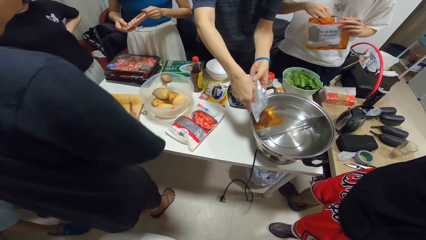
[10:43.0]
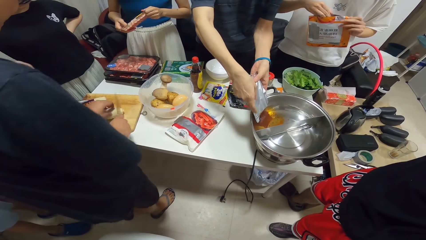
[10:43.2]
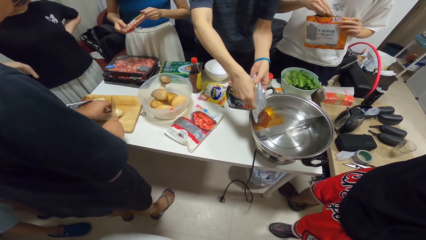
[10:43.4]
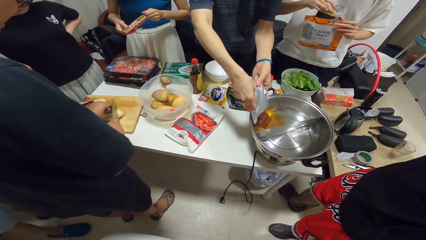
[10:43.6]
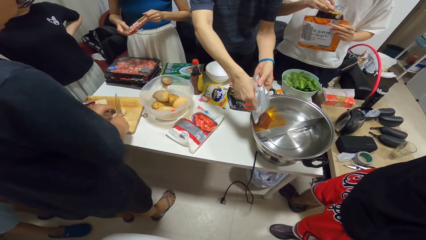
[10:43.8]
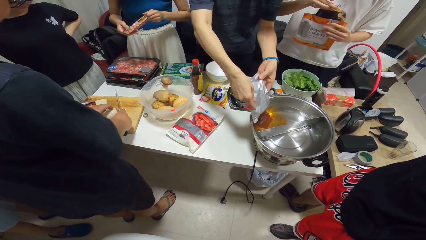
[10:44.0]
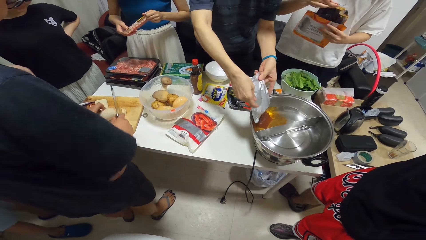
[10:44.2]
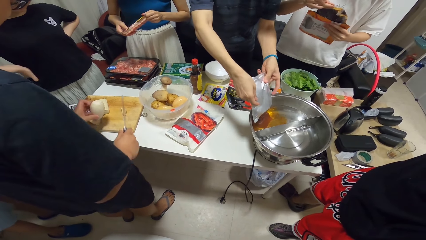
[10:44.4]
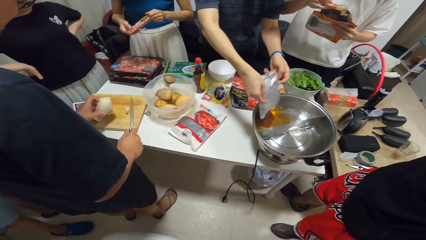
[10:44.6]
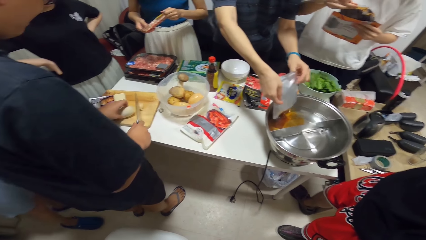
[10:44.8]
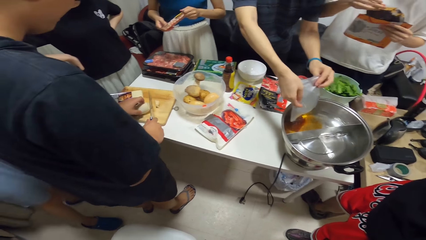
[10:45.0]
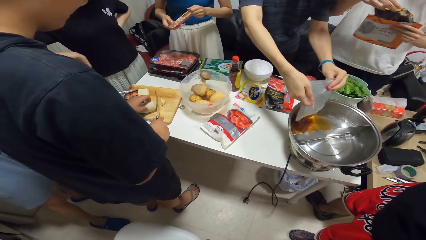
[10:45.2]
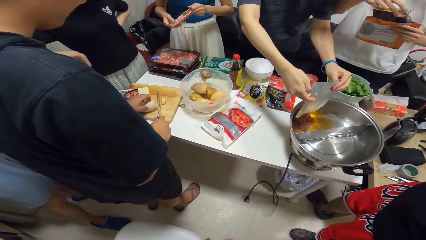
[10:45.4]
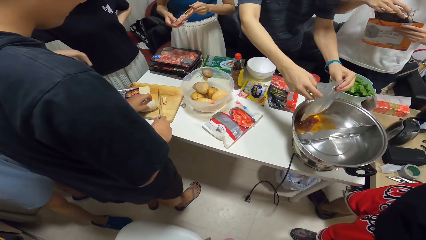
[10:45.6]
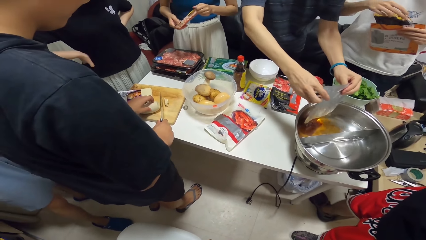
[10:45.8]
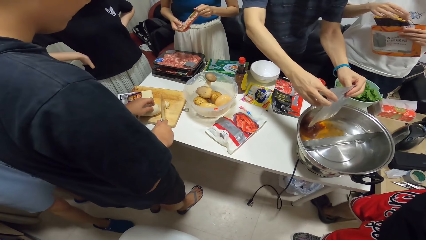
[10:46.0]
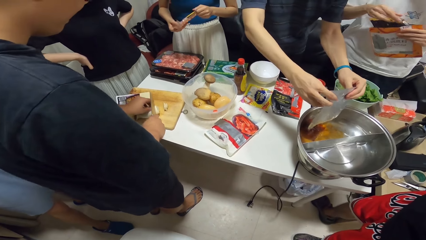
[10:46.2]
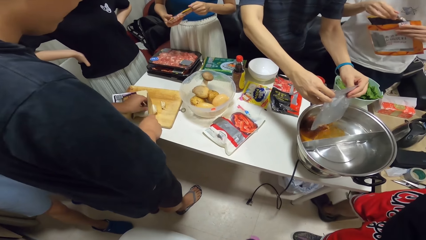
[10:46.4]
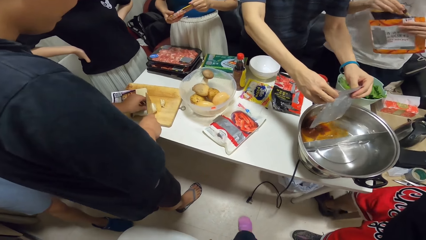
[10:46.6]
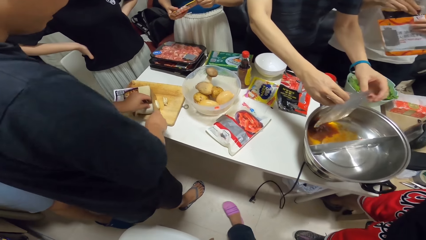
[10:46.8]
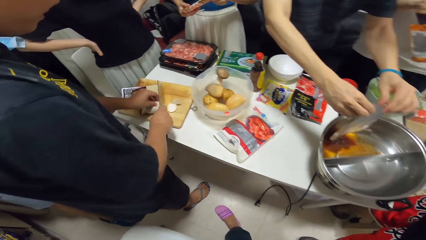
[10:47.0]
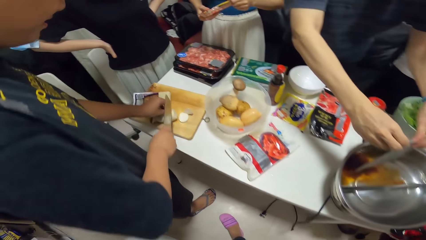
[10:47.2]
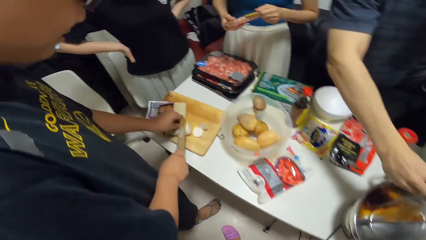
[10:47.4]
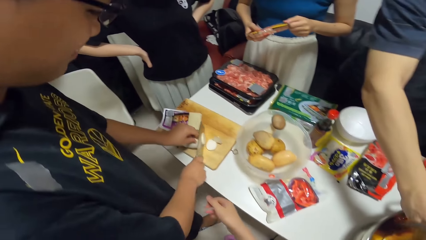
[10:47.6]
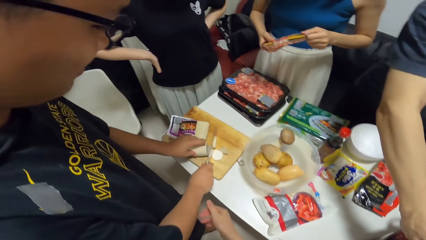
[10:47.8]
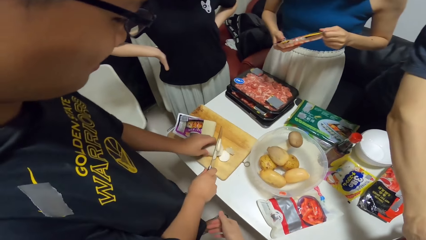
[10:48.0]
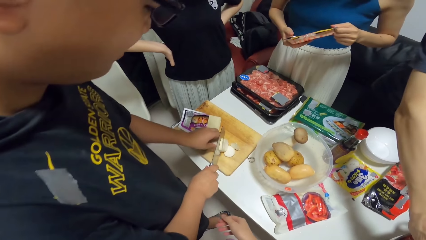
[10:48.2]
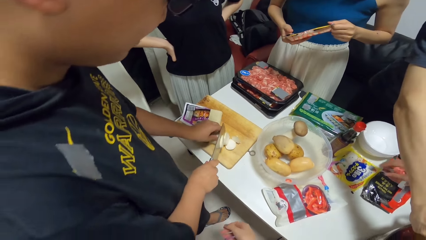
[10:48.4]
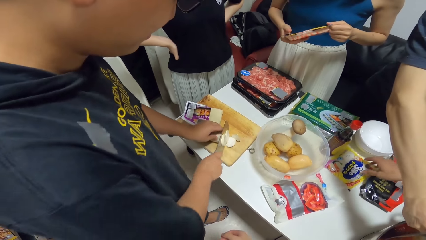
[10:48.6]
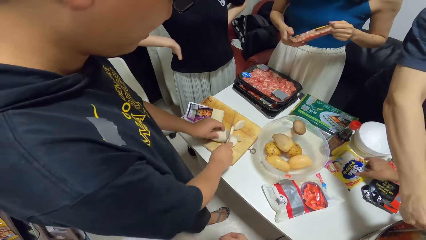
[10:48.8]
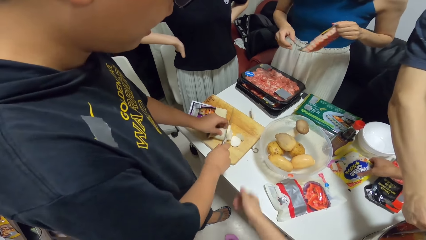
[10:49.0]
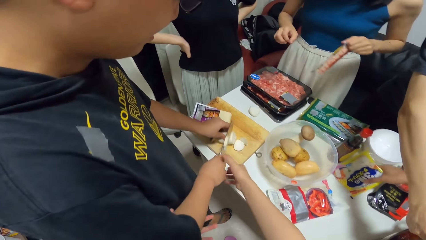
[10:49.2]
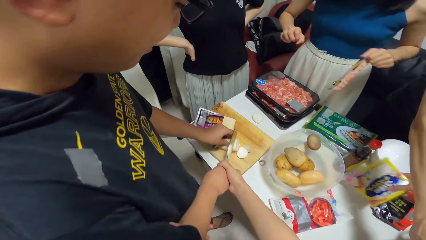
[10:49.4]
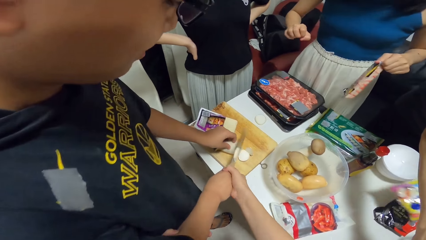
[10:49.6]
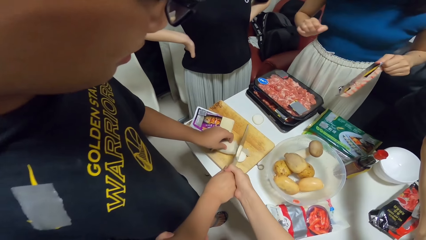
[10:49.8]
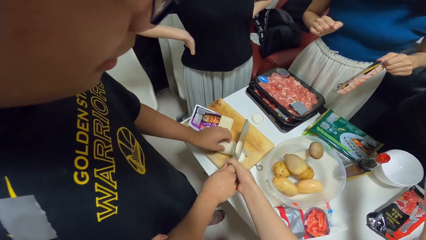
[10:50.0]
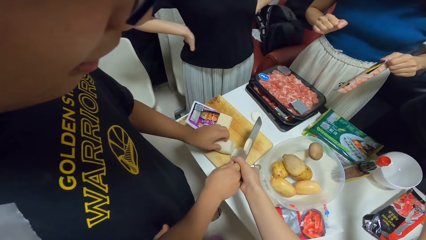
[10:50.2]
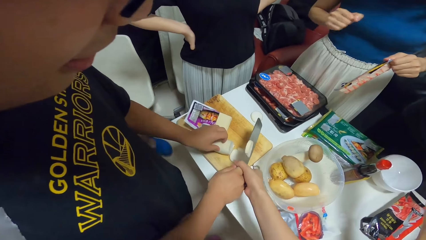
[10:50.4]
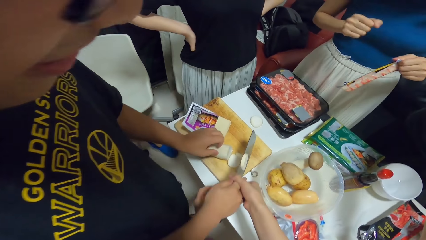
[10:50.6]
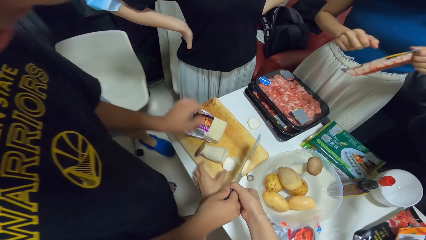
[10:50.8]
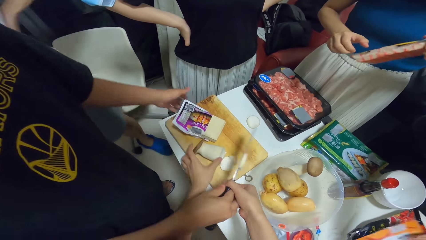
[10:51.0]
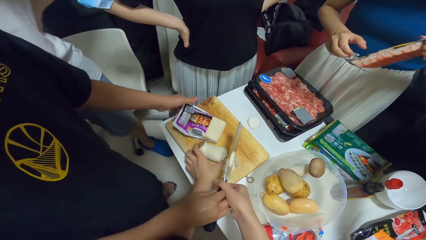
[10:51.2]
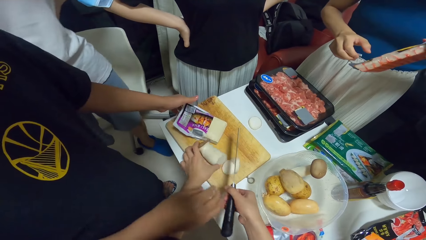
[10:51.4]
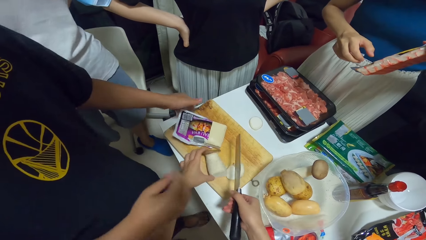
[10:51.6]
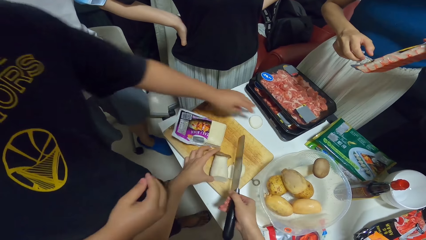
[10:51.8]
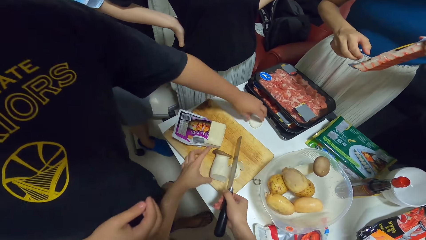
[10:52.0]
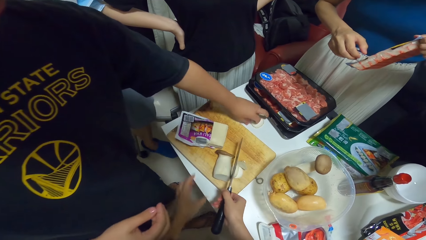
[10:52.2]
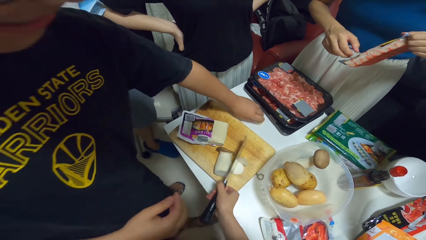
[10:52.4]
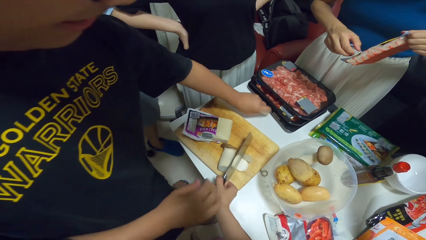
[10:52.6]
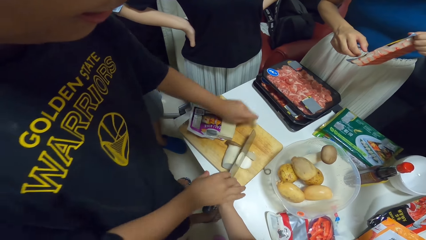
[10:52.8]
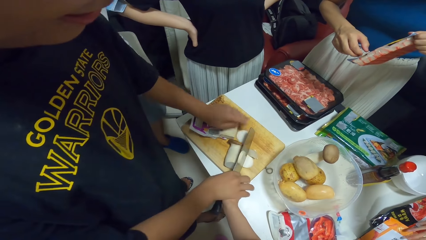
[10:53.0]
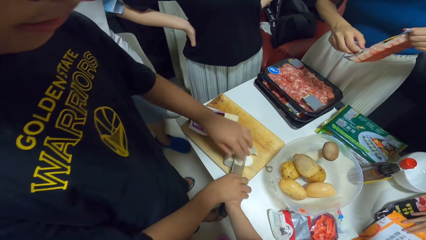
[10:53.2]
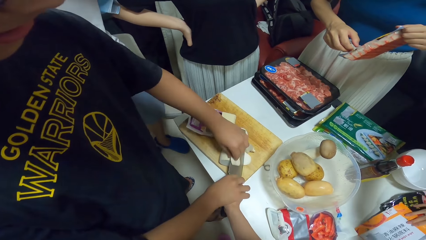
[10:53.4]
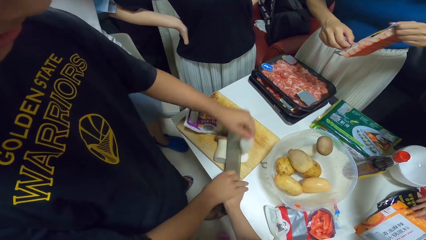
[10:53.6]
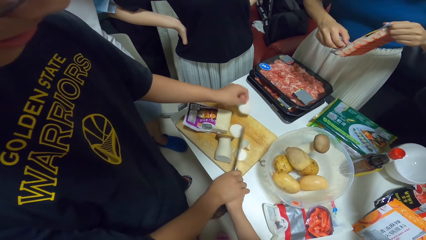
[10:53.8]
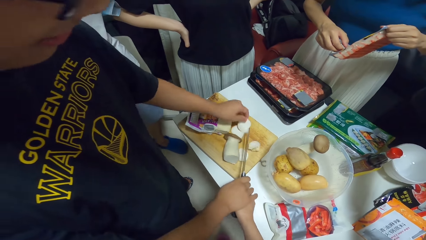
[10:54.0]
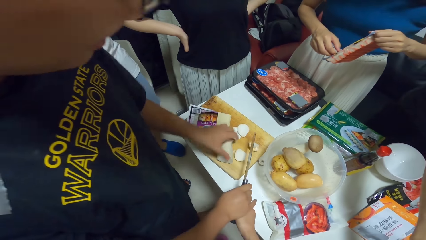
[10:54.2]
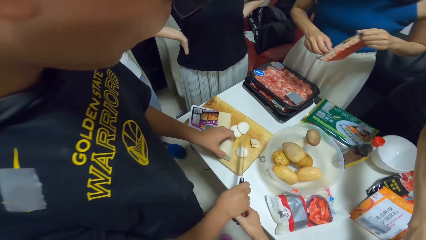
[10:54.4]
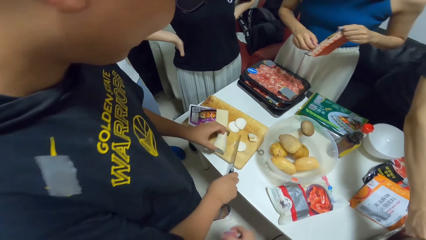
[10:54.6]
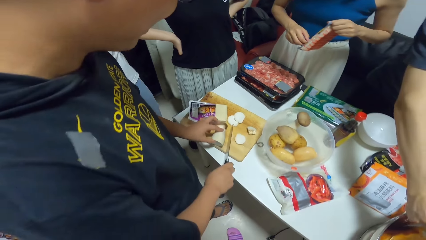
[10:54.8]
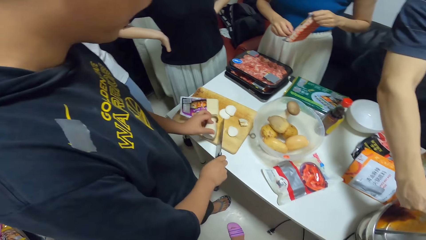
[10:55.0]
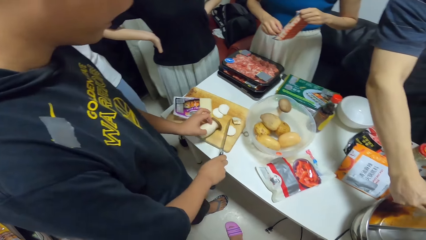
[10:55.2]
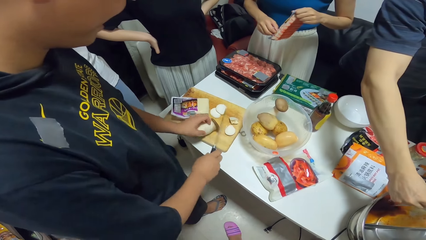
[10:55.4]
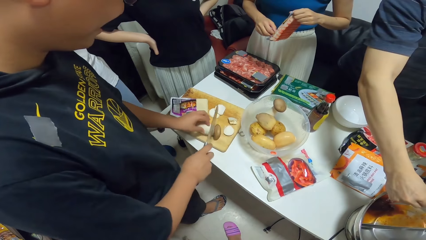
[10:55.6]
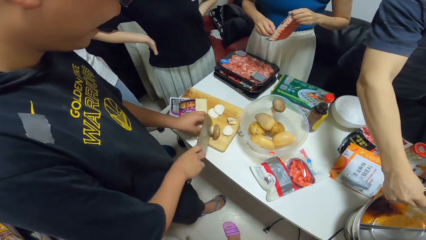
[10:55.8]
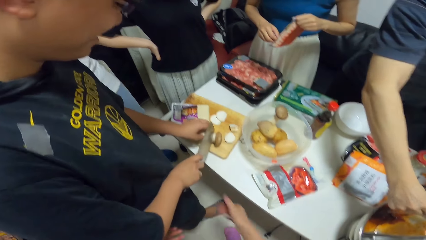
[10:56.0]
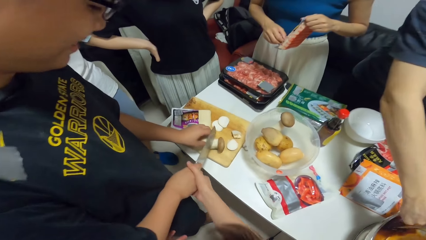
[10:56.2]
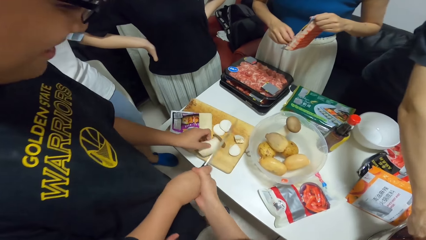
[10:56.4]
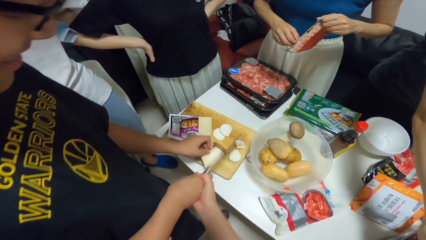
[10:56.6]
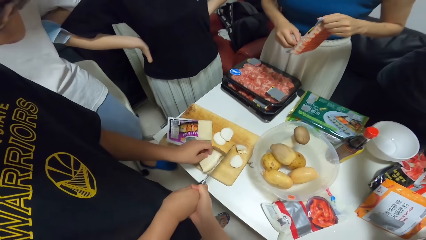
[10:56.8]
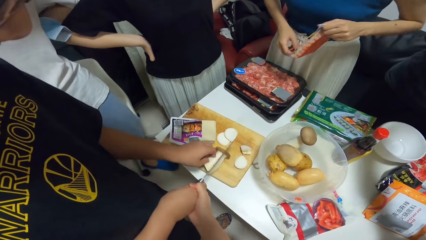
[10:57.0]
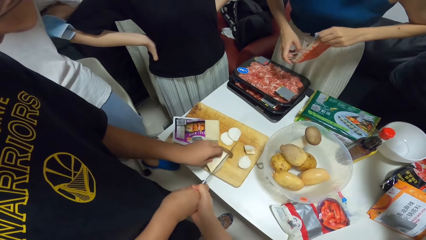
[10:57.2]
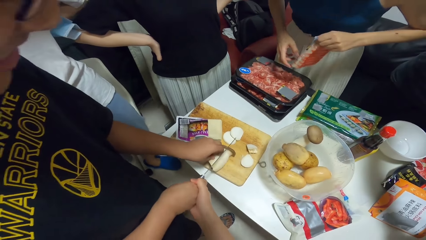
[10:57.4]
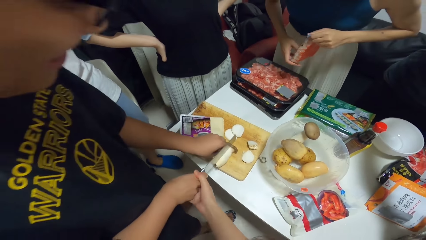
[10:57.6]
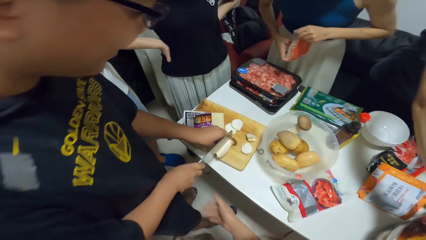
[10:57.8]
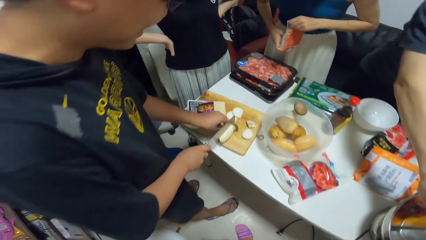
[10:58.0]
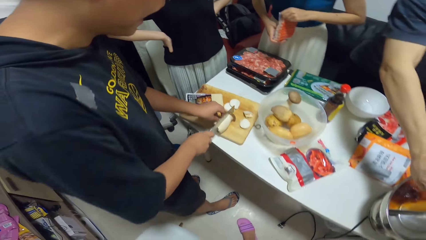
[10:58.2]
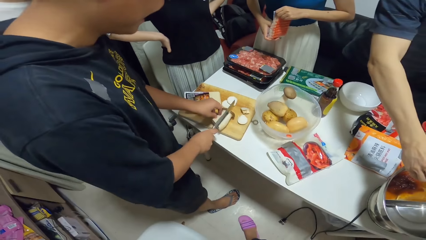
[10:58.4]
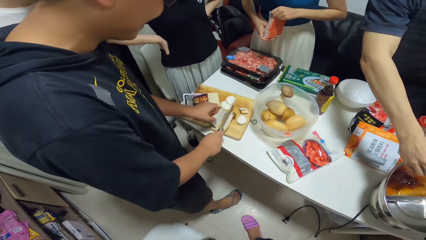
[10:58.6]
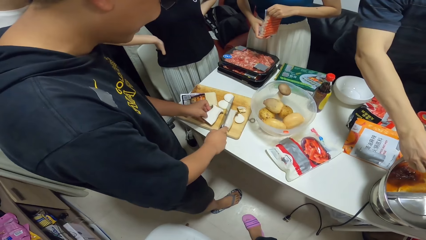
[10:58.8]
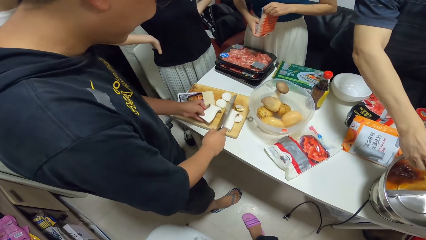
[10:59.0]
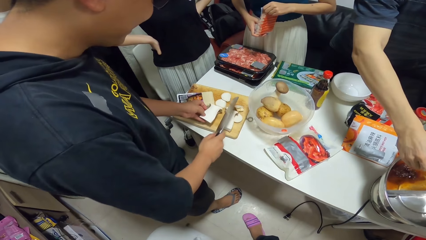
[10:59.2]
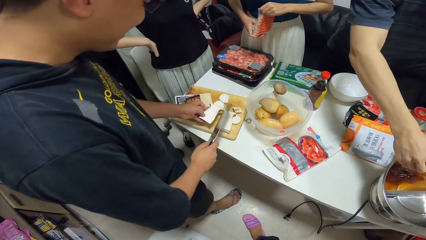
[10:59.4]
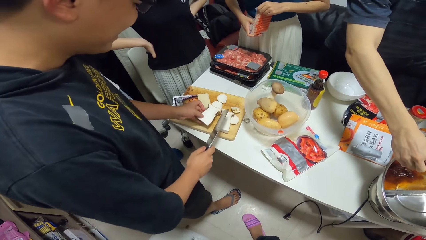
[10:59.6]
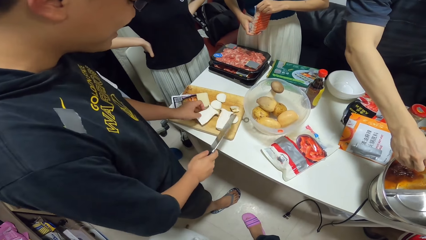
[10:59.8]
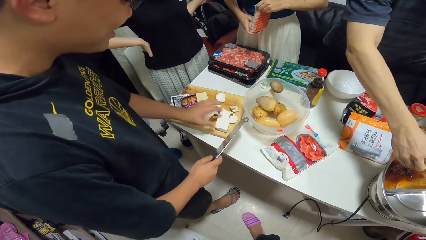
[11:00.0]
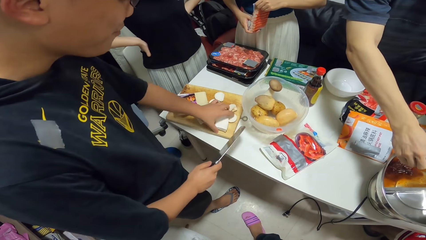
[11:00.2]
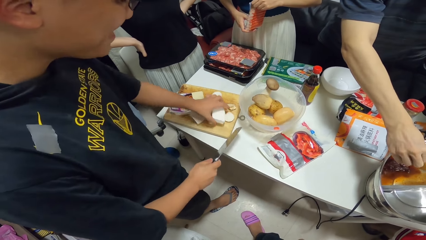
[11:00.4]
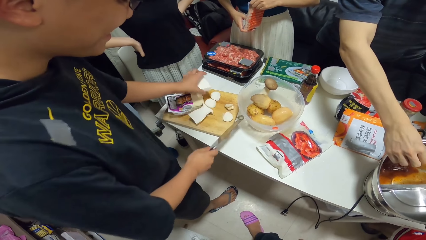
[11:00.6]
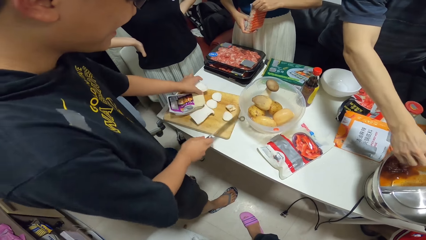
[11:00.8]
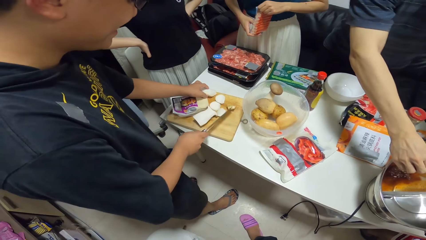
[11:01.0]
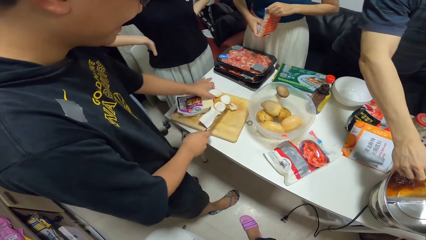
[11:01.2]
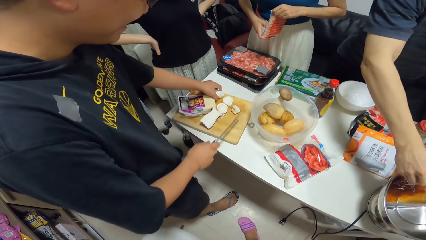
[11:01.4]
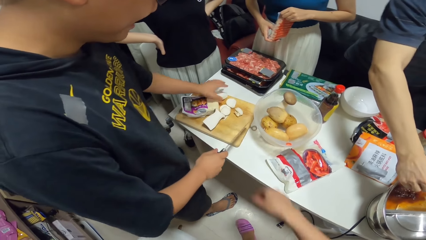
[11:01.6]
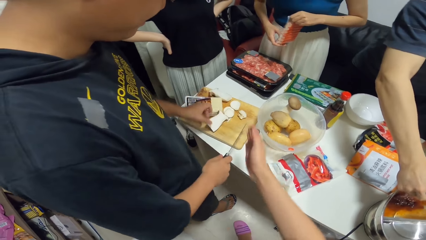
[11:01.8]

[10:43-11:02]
A man picks the chopping knife on the table with her right hand. Another man brings out the content of the orange pack with his right hand. The first man chops the mushroom or butternut on the chopping board with the chopping knife in his right hand. The camera wearer touches the hand of the first man. She takes the chopping knife from the first man with her right hand. She turns the butternut on the table. She adjusts the mushroom on the chopping board with her left hand. The first man picks a piece of mushroom on the table with his left hand. The first man takes the chopping knife from the camera wearer. He touches the chopping knife. He cuts the butternut with the chopping knife. The camera wearer adjusts the right hand of the first man. The first man chops the mushroom on the chopping board with the chopping knife.
